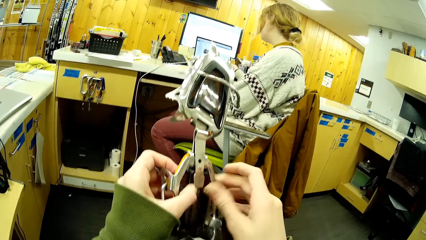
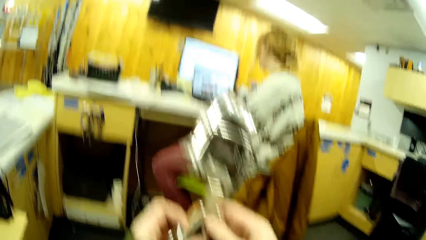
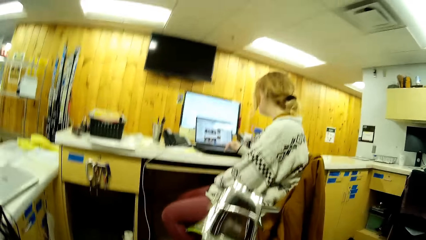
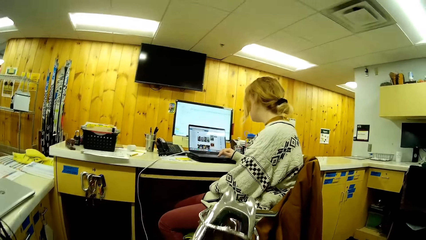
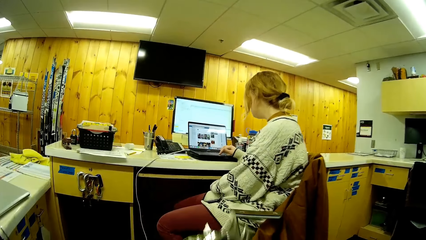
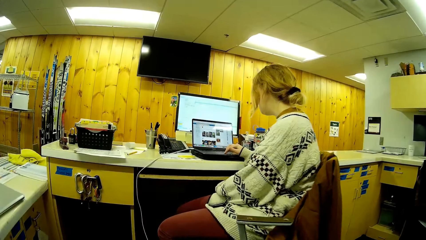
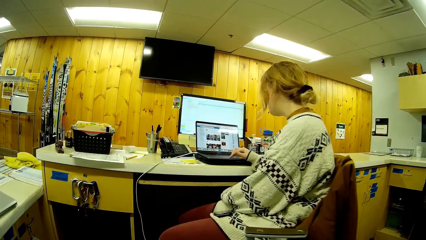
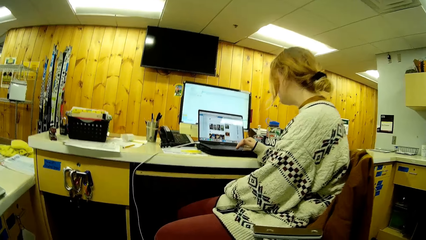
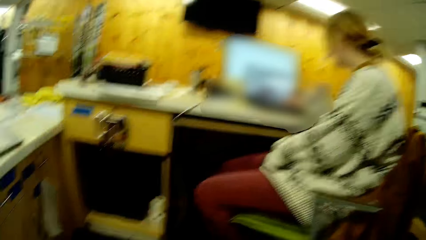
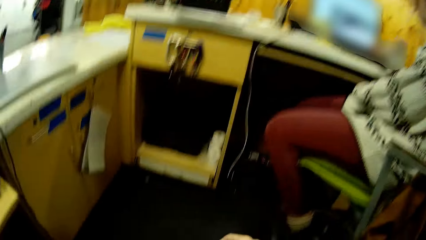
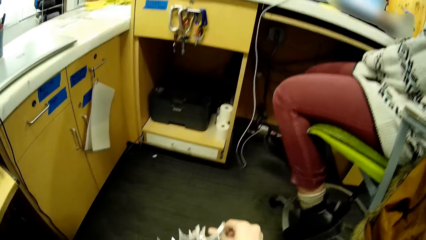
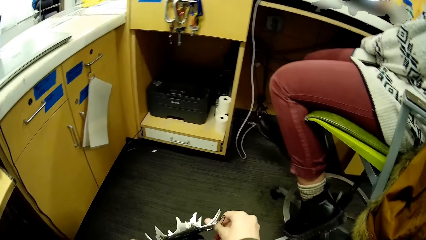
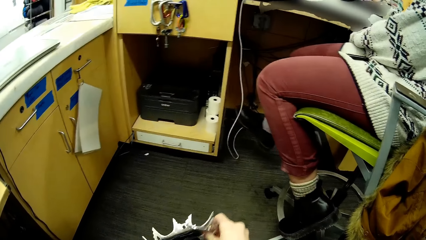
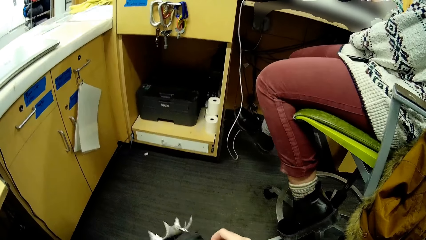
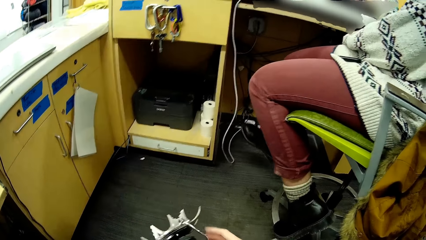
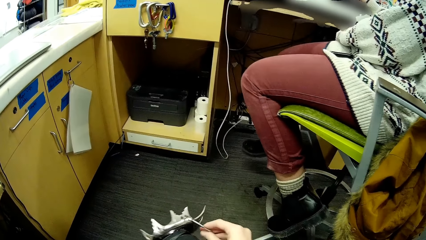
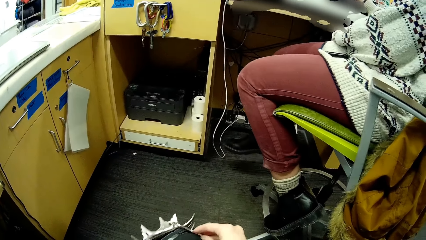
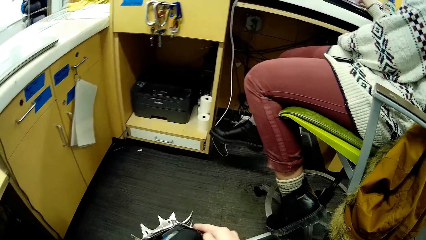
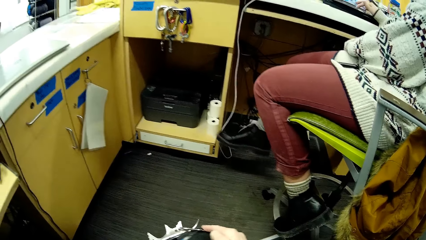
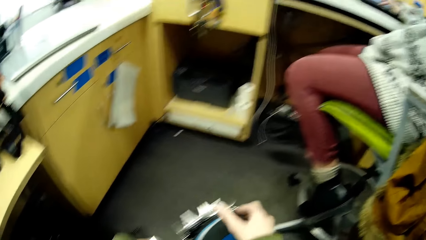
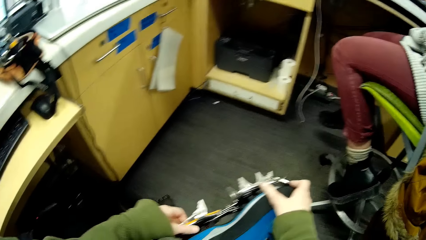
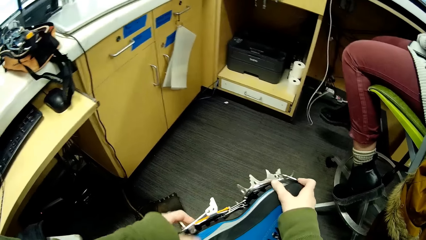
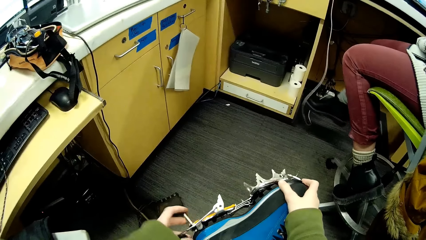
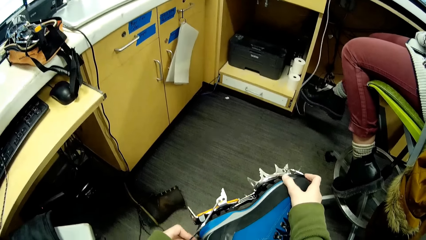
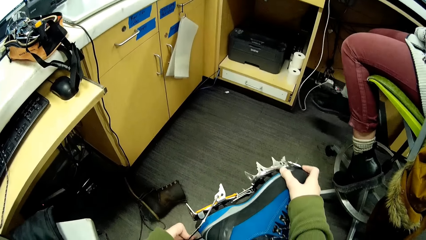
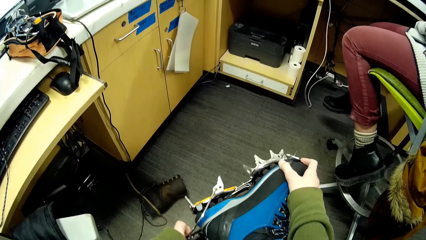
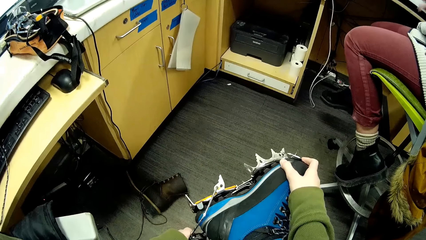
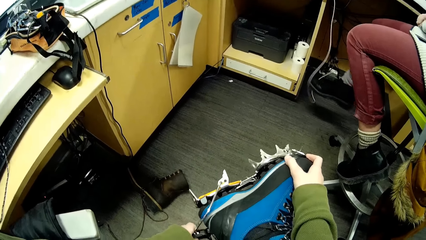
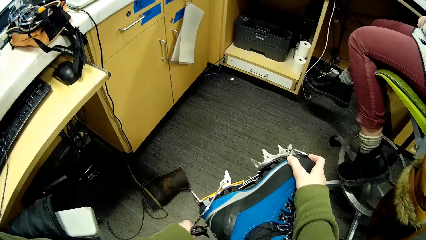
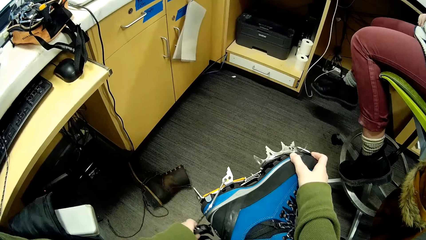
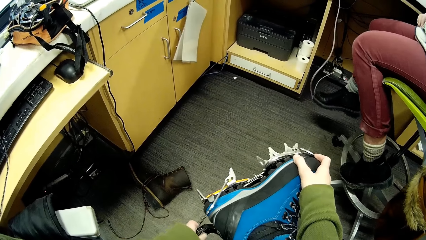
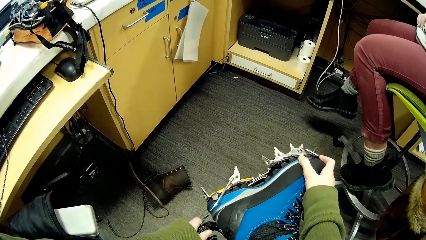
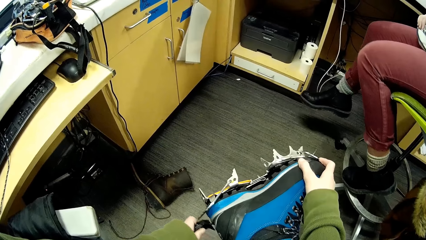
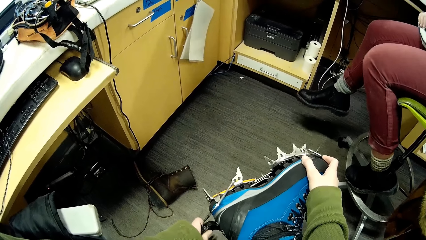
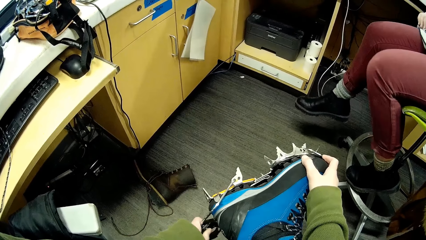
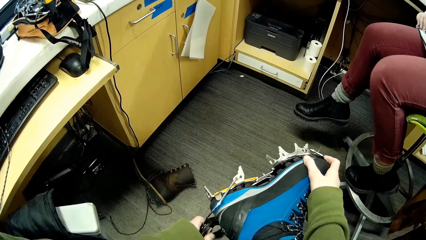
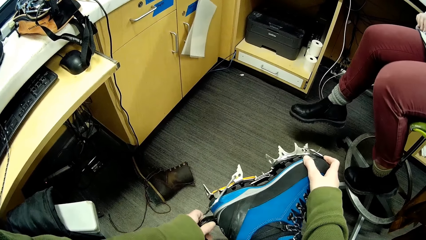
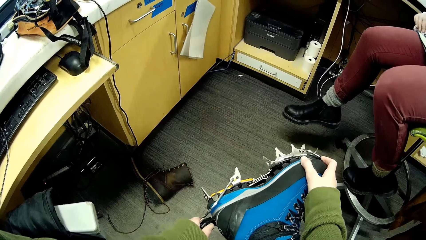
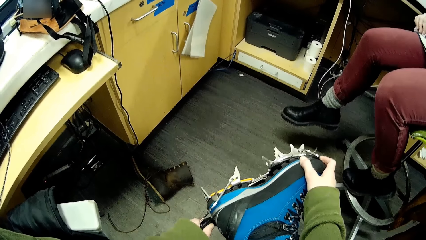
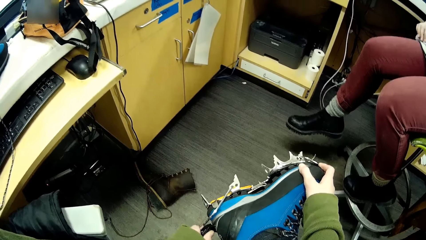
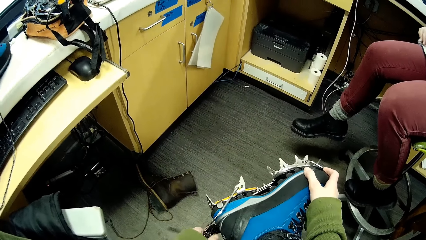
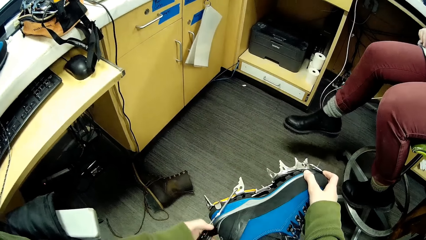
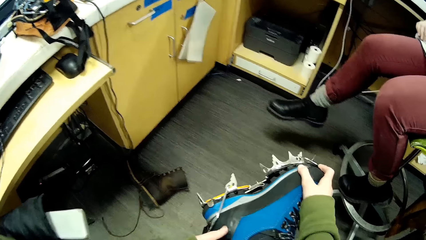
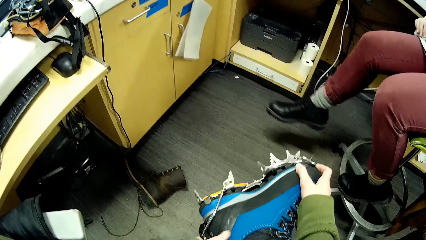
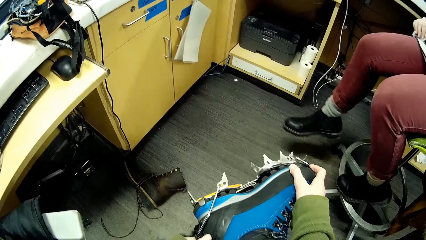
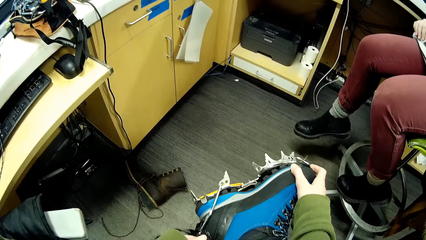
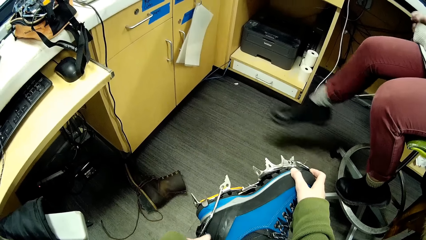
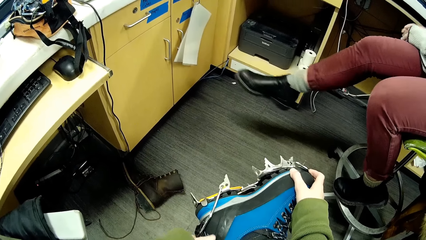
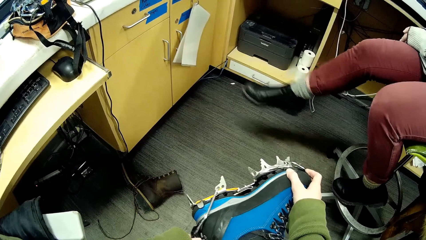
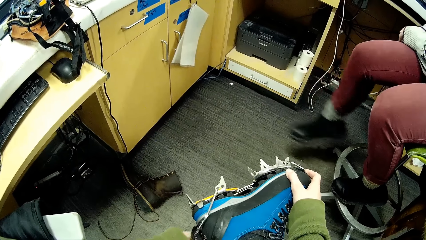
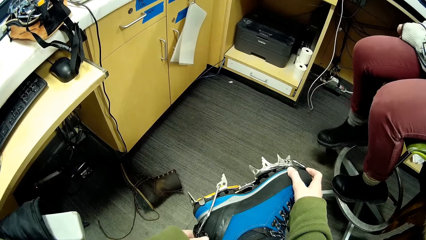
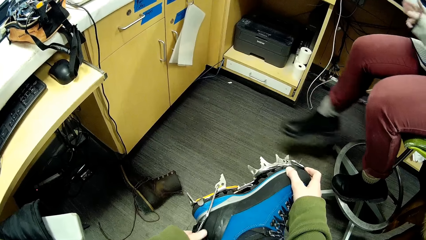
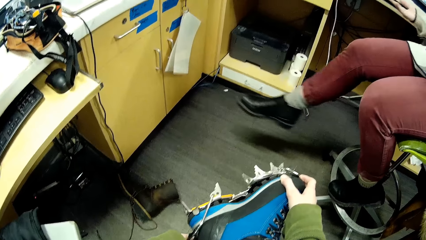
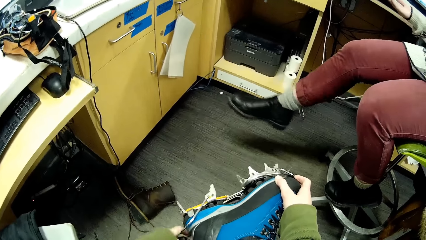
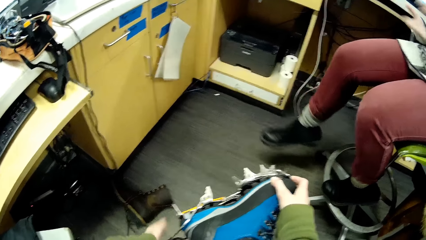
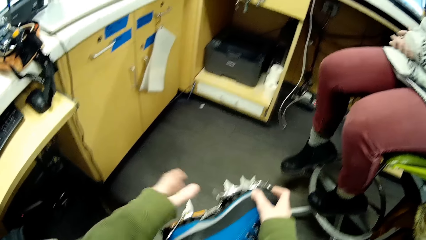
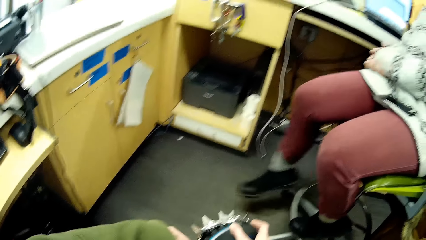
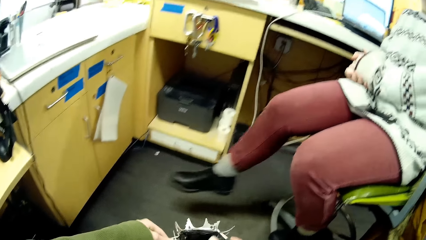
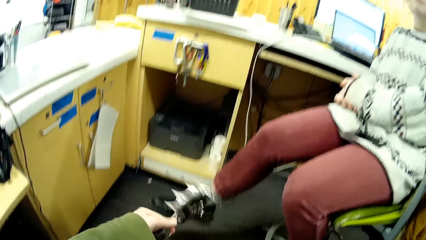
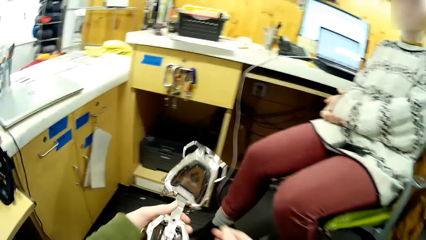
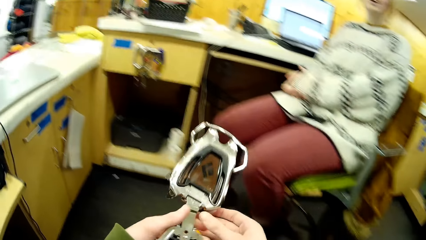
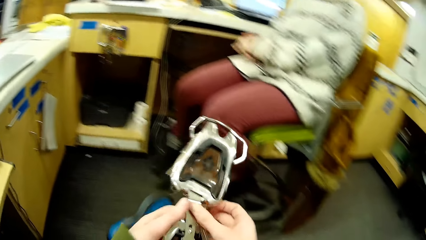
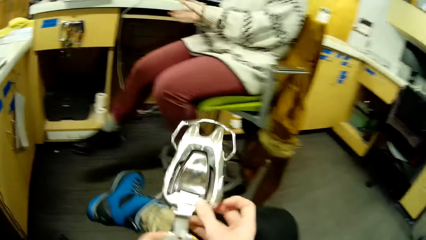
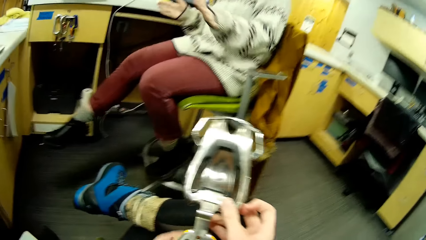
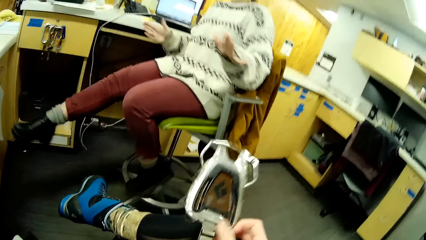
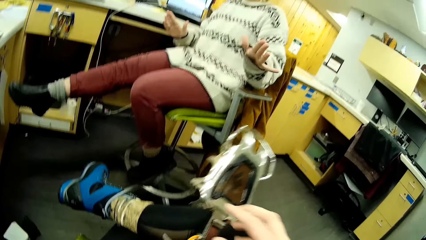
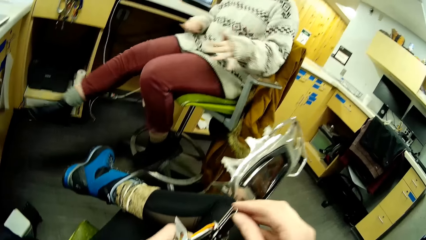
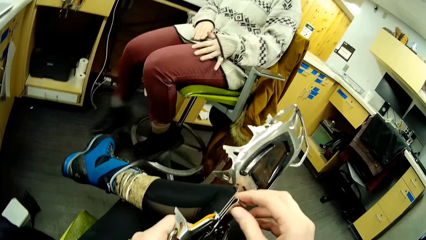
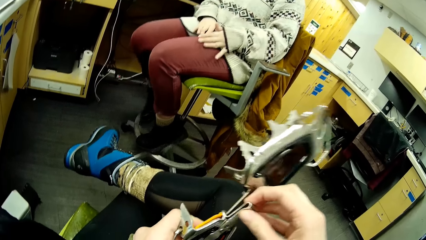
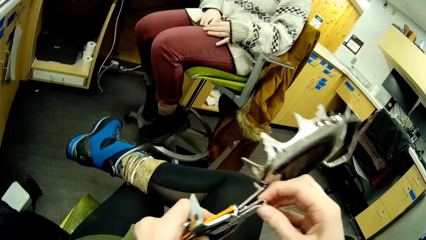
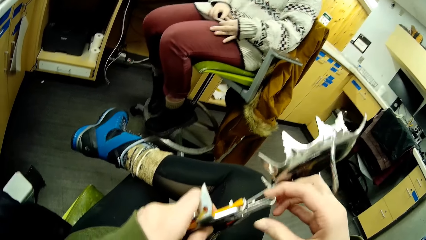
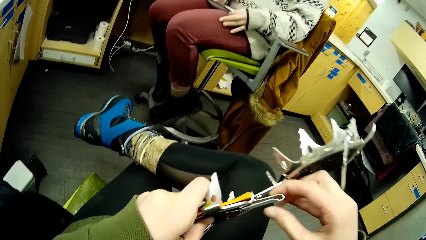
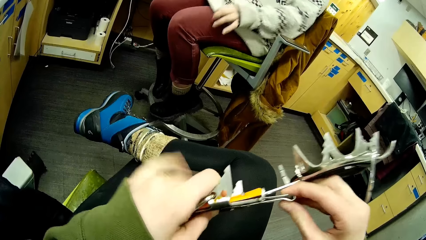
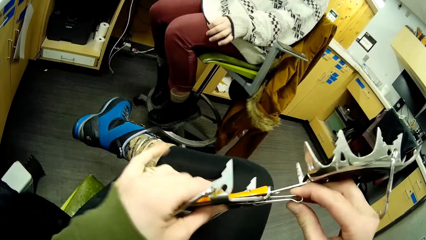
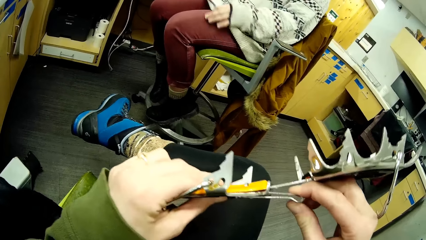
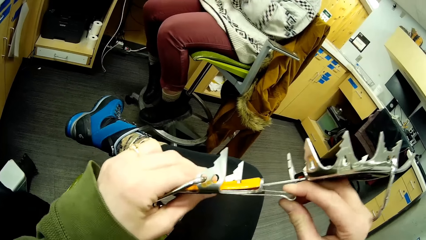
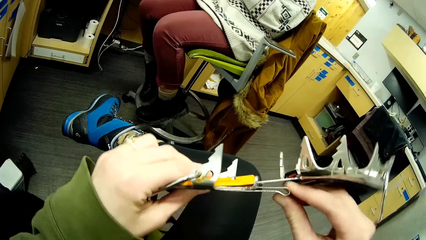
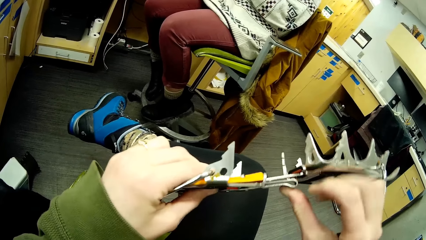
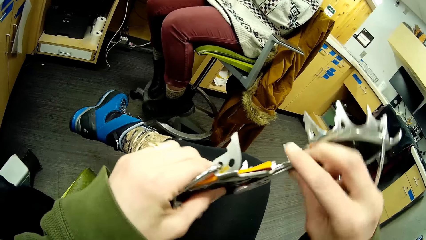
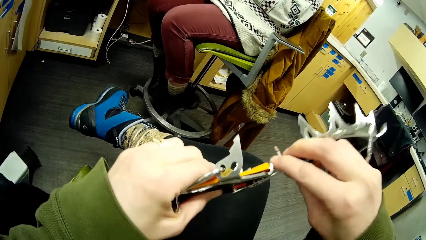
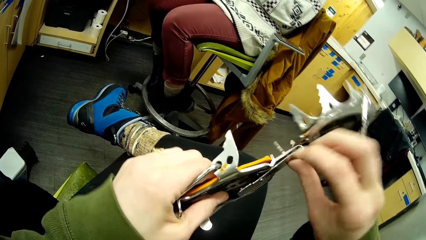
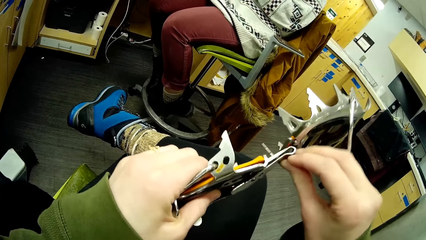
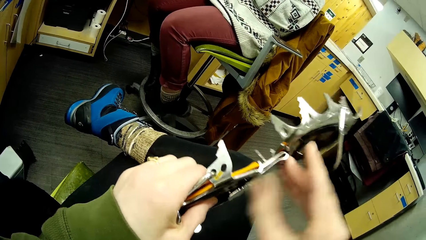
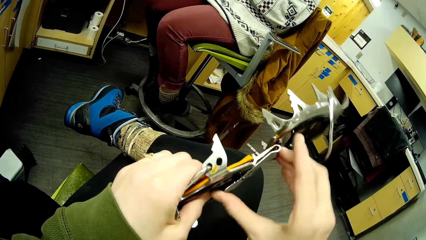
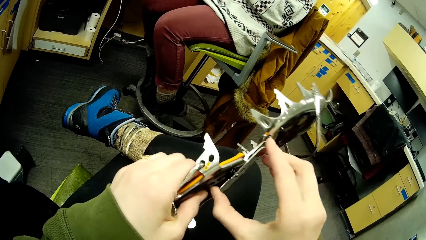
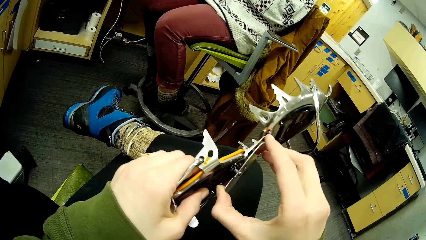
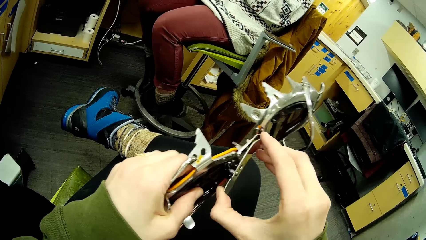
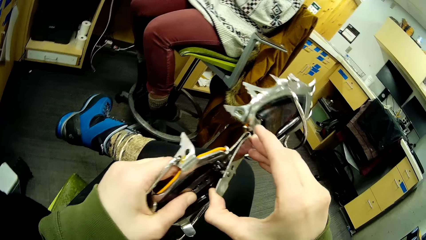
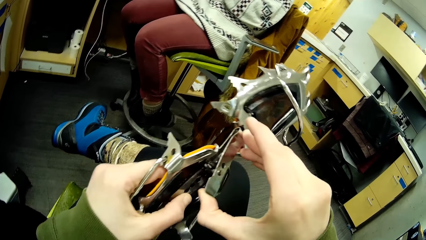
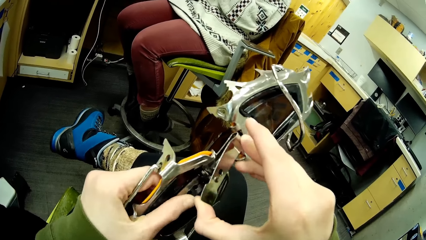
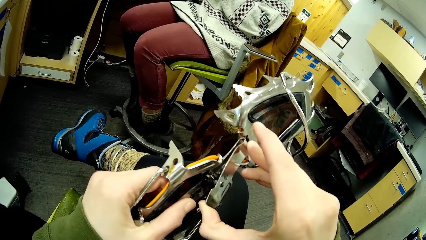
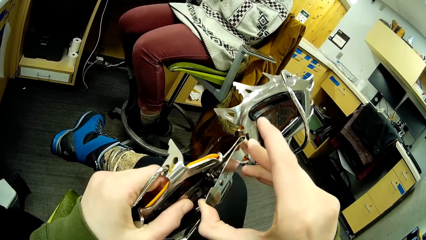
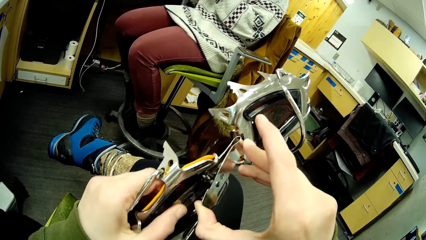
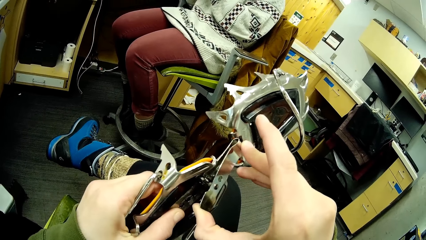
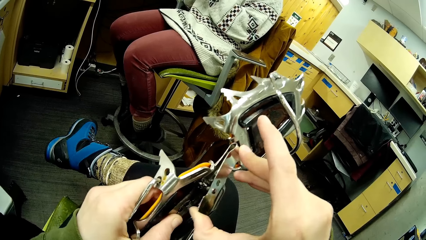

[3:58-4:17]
The camera wearer fits on the ice climbing tool on the shoe. They remove the ice climbing tool. They adjust the ice climbing tool.
